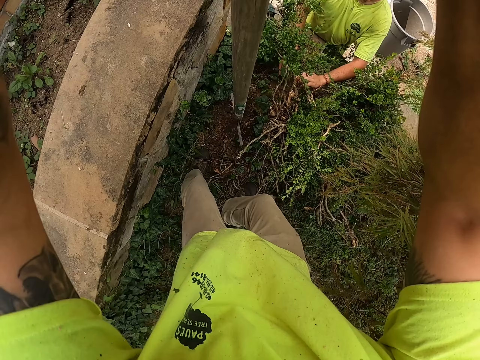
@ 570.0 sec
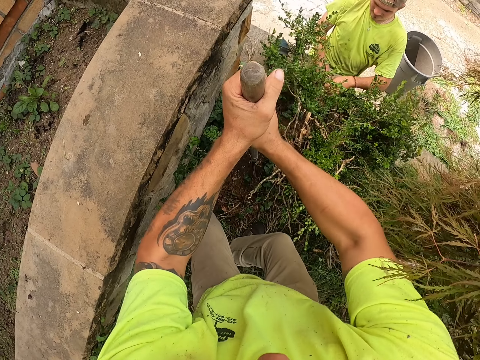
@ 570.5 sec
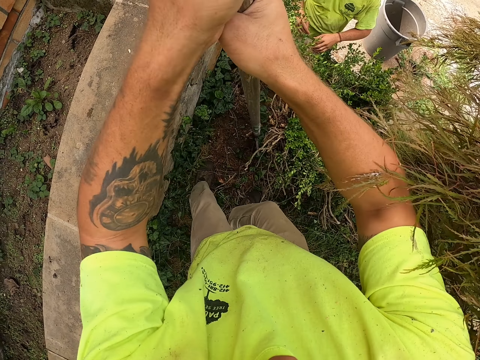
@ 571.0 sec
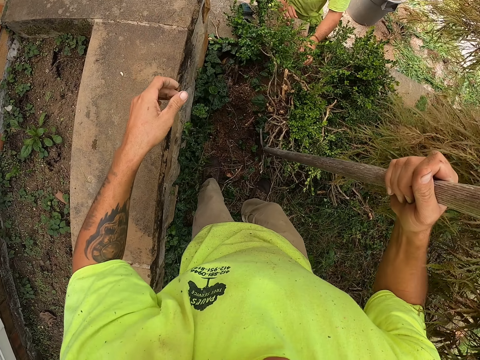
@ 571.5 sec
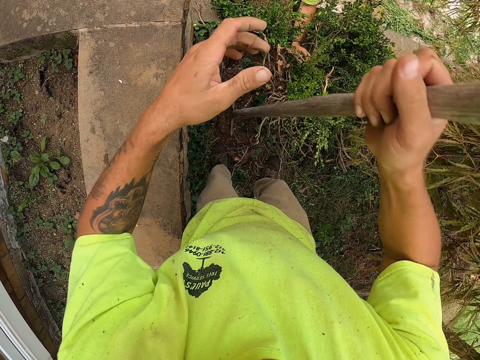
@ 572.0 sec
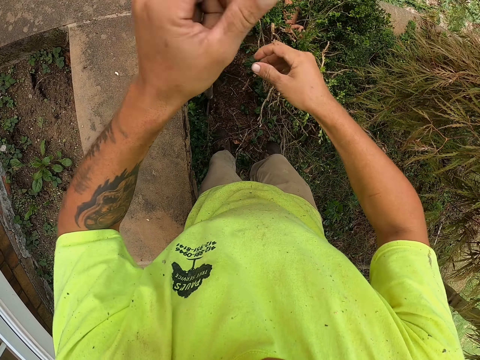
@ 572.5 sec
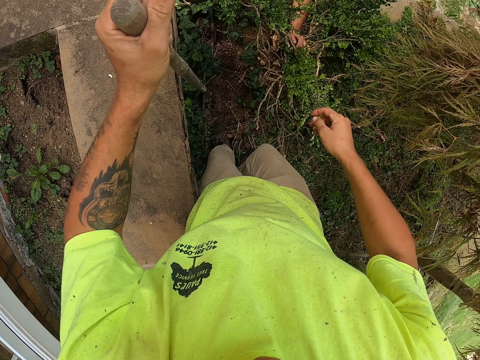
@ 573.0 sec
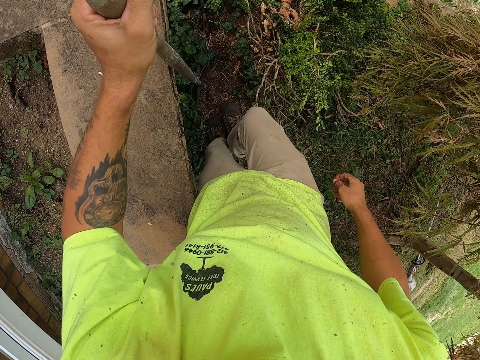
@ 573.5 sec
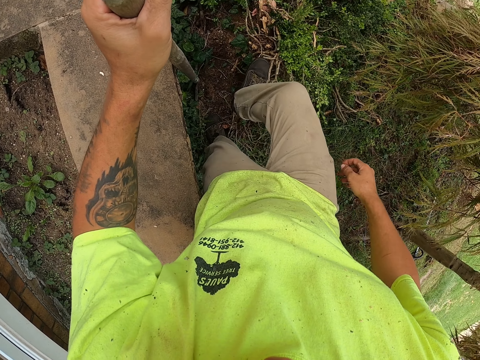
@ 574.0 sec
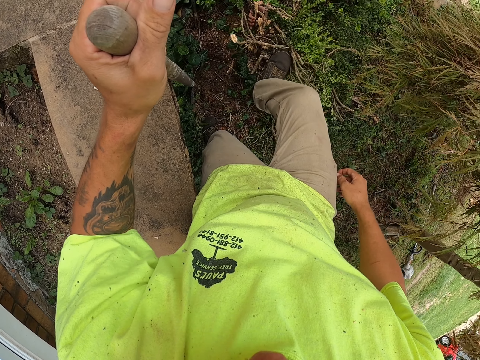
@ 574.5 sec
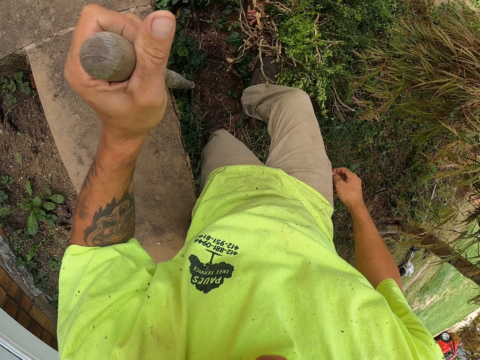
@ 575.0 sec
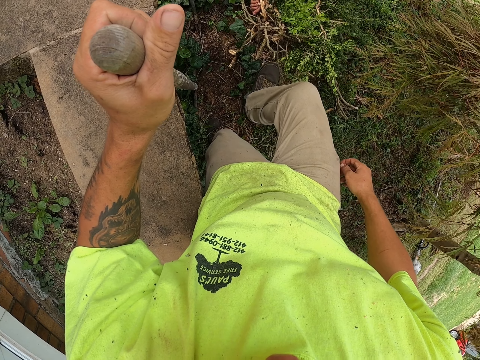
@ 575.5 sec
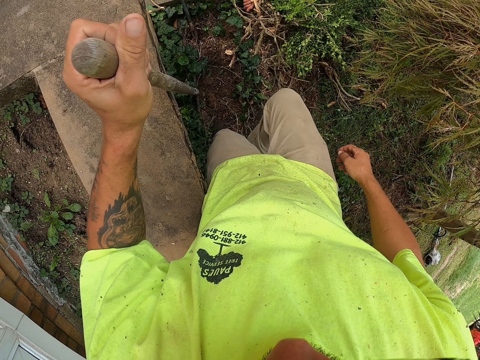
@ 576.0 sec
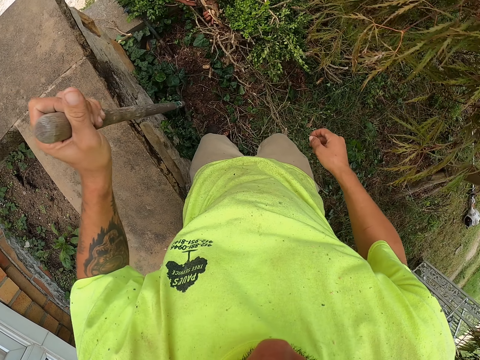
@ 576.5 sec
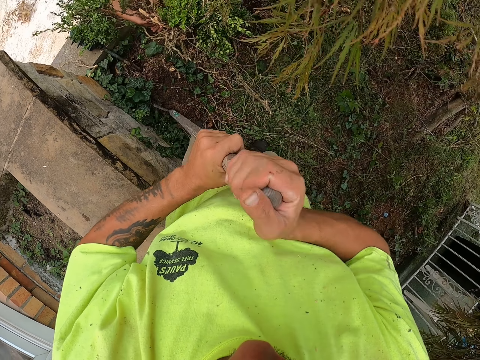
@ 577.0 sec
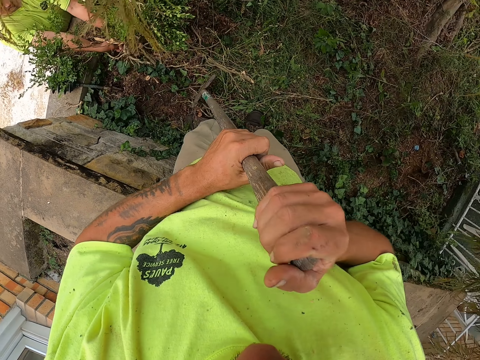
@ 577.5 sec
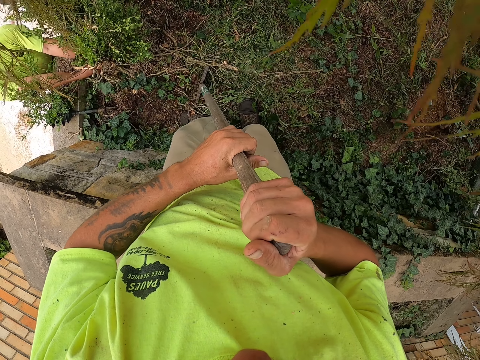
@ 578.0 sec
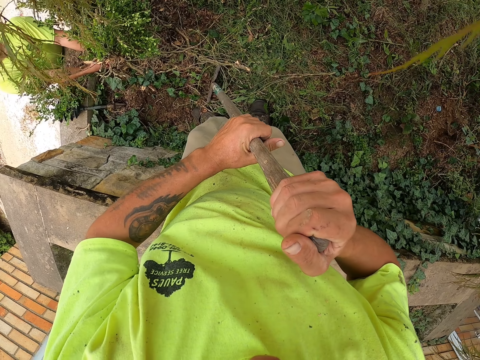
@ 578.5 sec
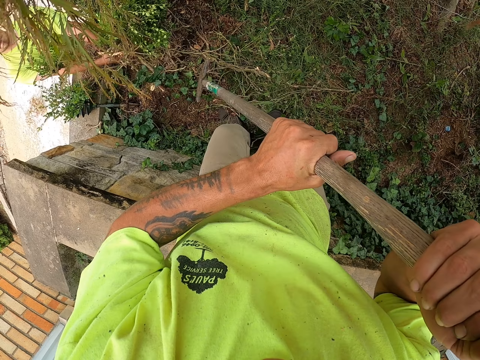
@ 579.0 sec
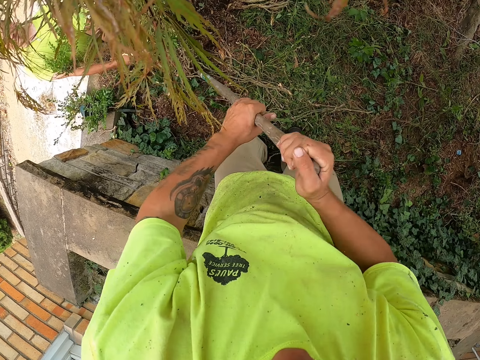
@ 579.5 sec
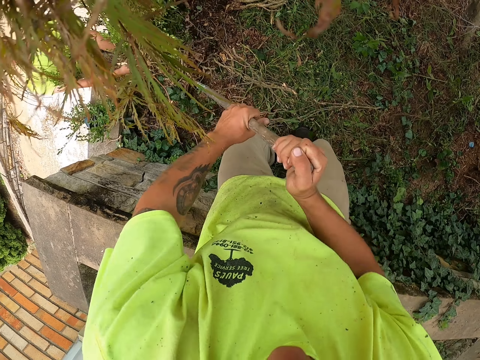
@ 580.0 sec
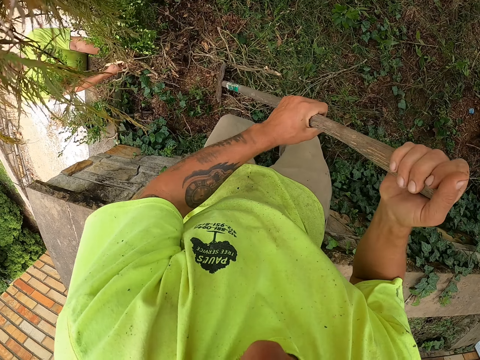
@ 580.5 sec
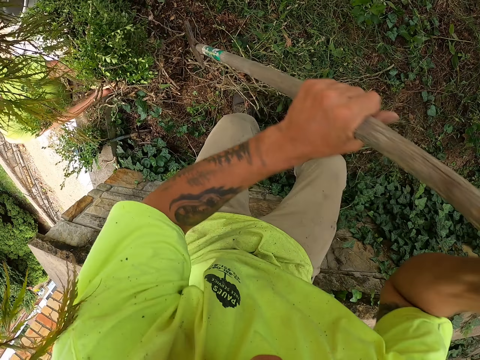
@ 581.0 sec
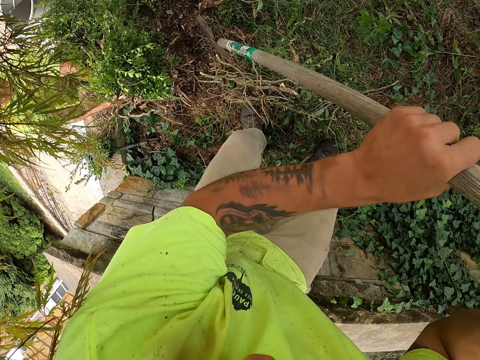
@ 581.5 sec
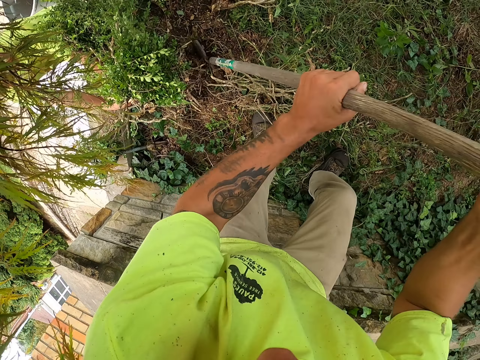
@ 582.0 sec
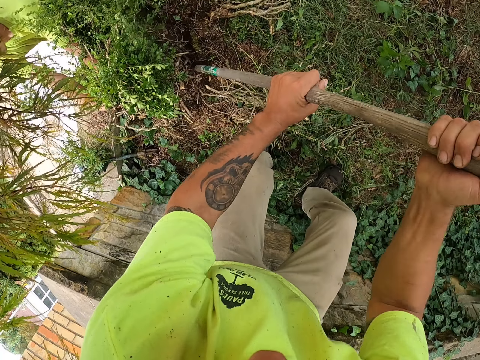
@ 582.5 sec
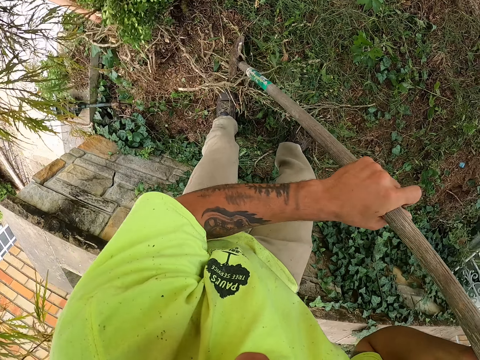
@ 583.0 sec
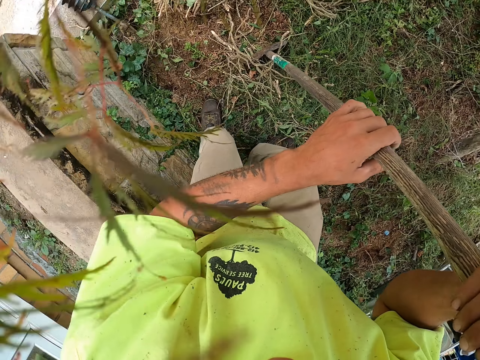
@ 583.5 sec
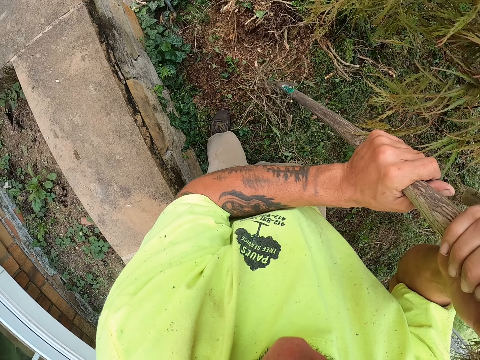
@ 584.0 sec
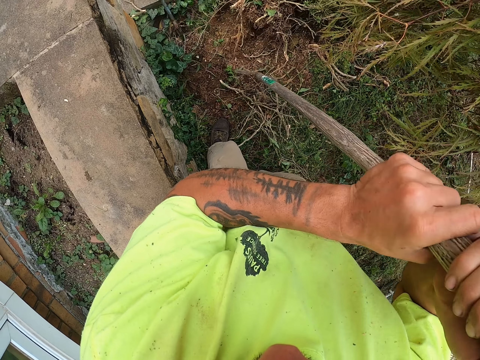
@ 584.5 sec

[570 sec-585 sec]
A man holds the tree. The camera wearer takes his left hand off the spade. He passes the spade from his right hand to his left hand. He stops digging. He shifts the plant on the ground with his right leg. He holds the spade with both hands. The man pulls the plant from the ground with both hands. The camera wearer digs up the plant from the ground with the spade in both hands.

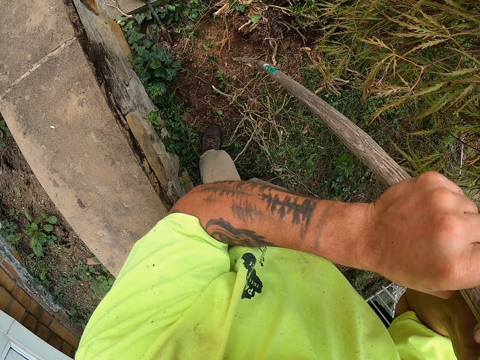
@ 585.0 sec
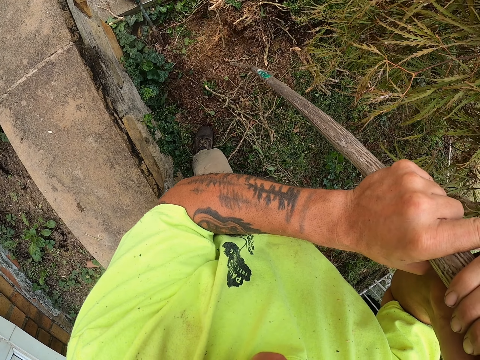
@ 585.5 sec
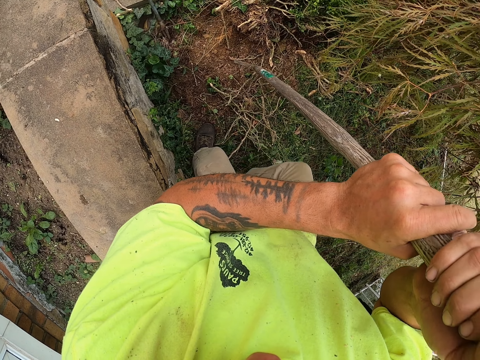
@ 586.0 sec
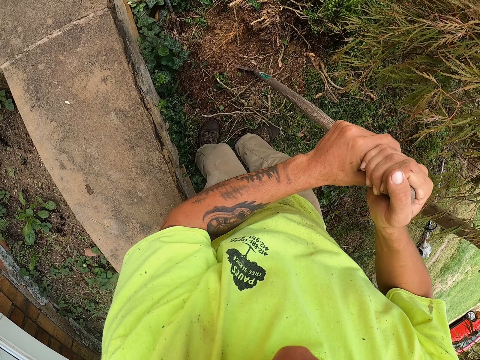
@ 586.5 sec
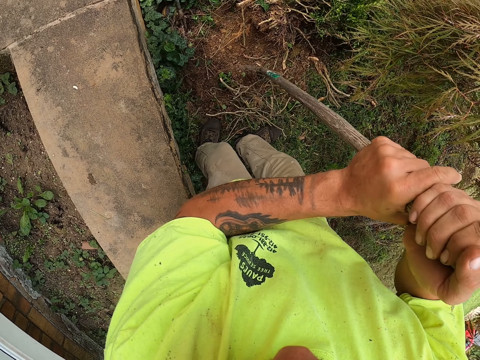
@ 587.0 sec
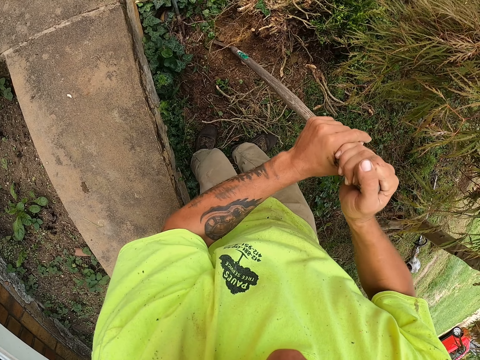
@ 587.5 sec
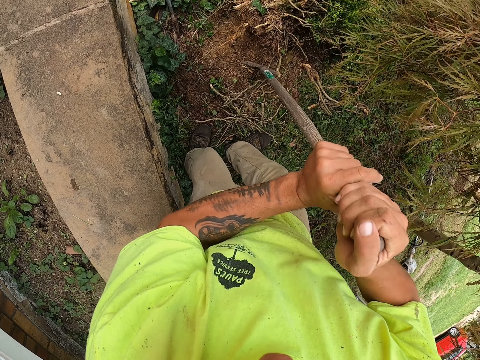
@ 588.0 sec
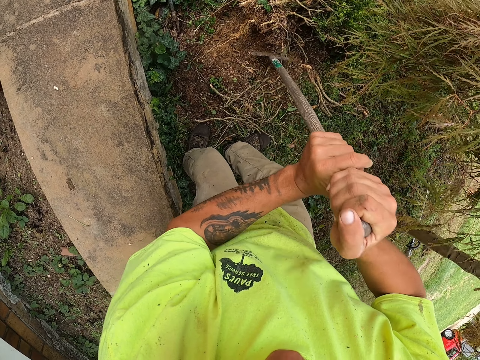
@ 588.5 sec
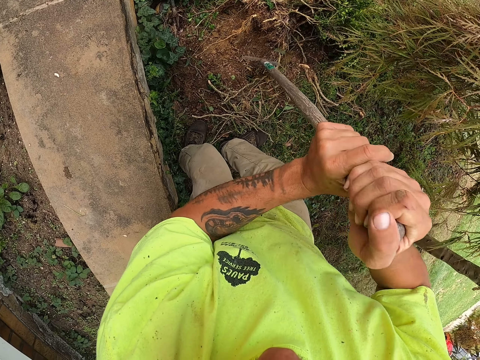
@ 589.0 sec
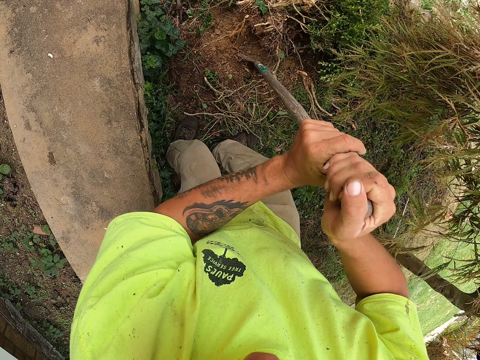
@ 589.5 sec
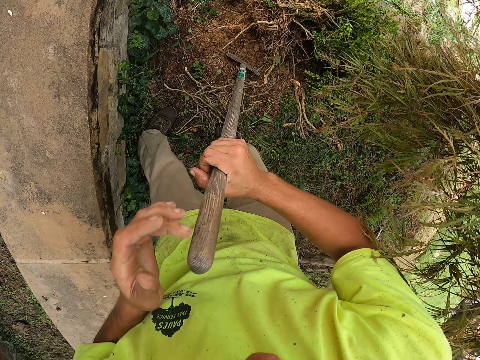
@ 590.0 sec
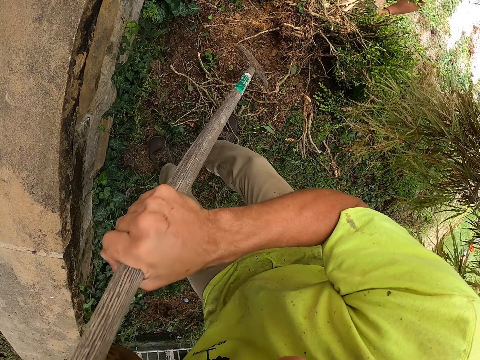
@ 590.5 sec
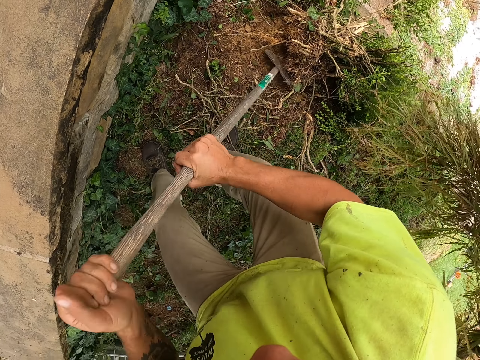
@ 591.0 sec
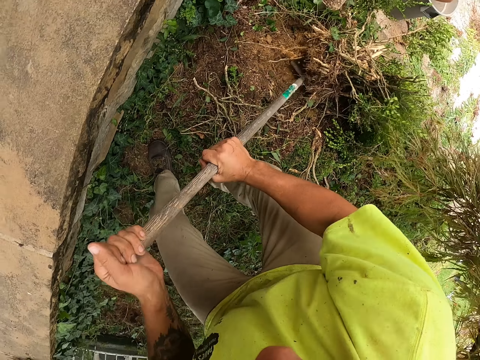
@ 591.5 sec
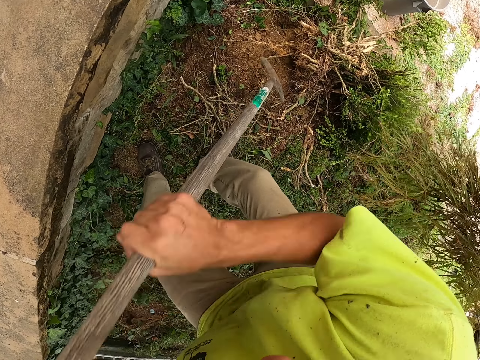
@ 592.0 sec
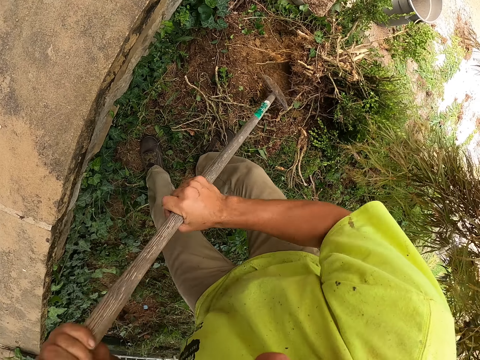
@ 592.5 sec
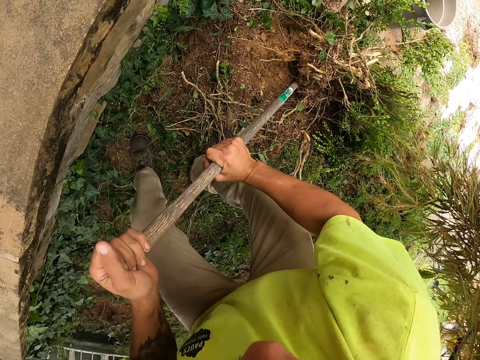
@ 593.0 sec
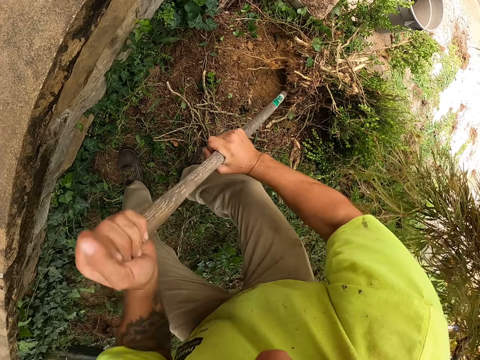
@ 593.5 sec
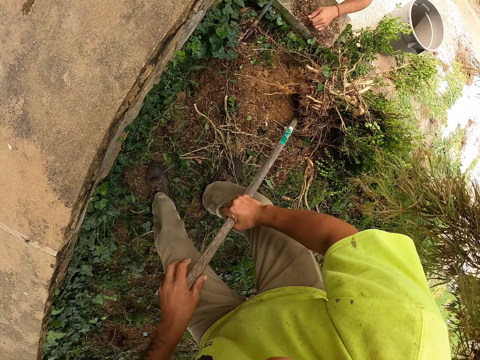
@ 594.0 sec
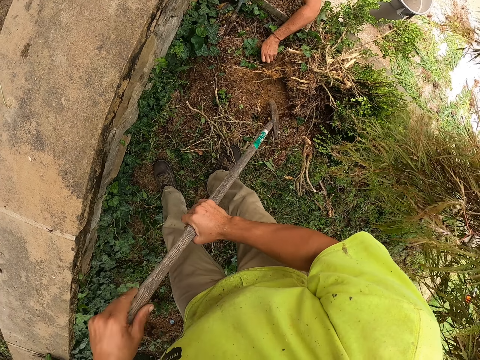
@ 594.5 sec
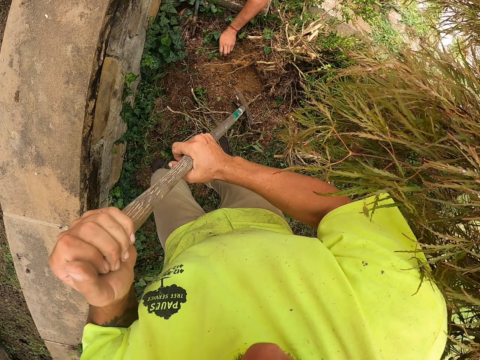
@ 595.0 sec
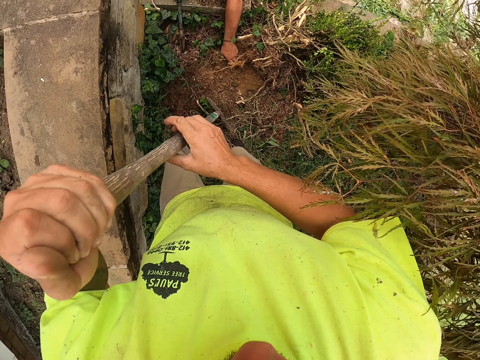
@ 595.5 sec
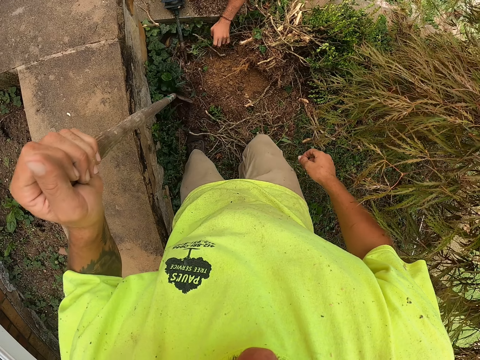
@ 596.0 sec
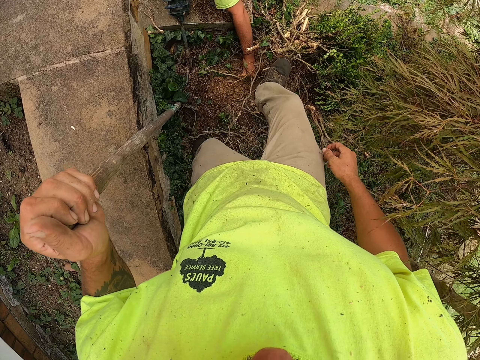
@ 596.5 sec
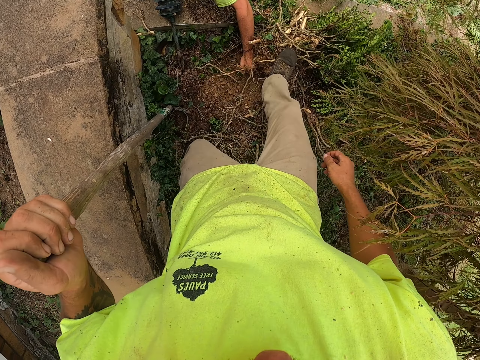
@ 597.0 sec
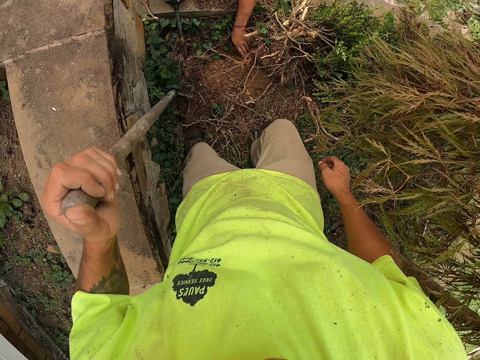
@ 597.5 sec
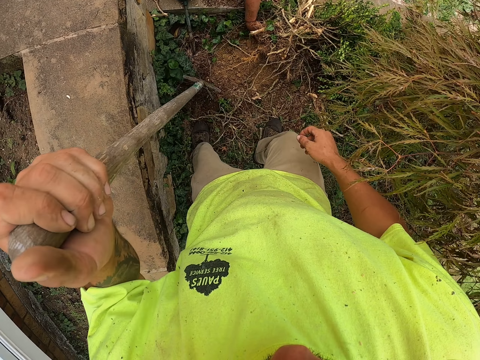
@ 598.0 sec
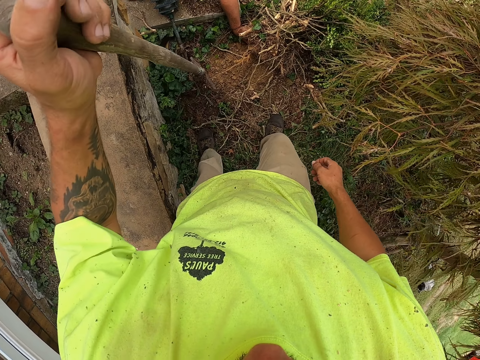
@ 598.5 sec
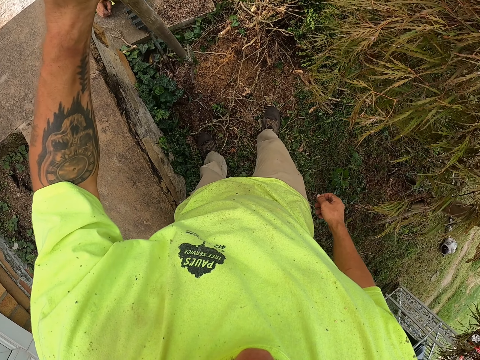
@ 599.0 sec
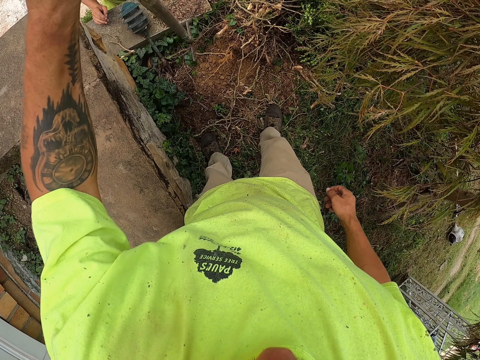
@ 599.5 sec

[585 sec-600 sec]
A person collects the plants. The camera wearer moves the plant on the ground with his right leg. He steps on the roots of the plant.
